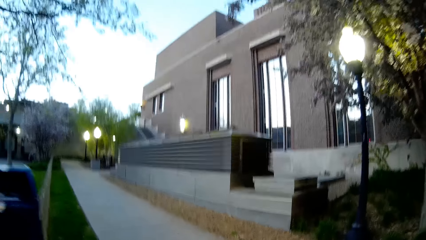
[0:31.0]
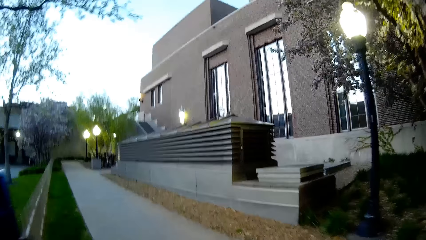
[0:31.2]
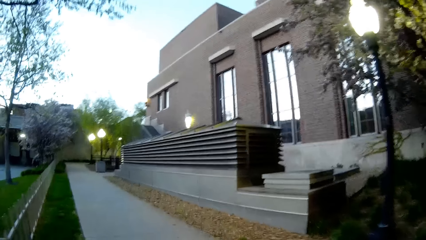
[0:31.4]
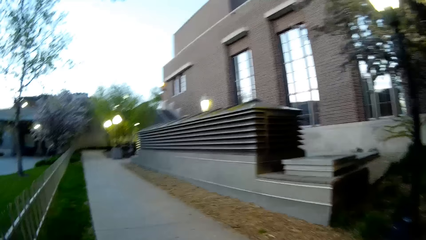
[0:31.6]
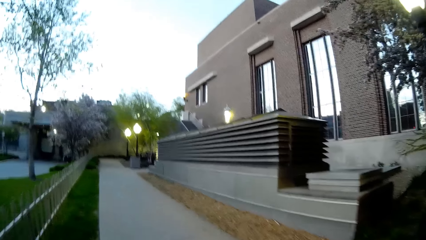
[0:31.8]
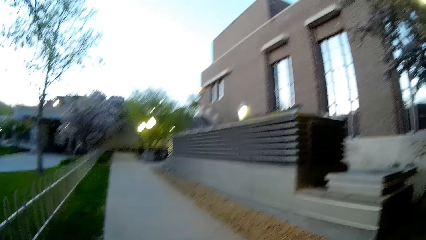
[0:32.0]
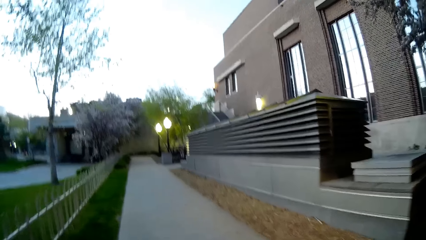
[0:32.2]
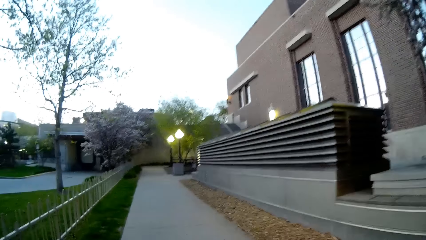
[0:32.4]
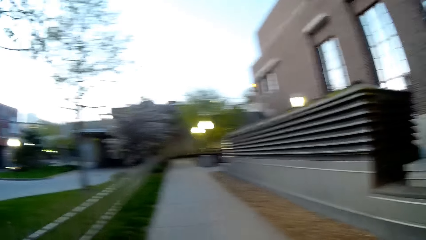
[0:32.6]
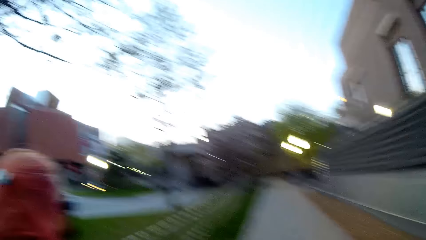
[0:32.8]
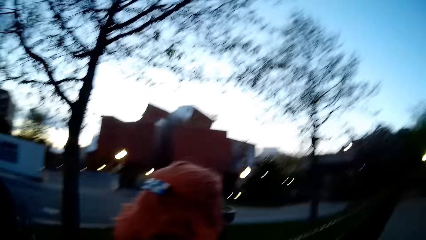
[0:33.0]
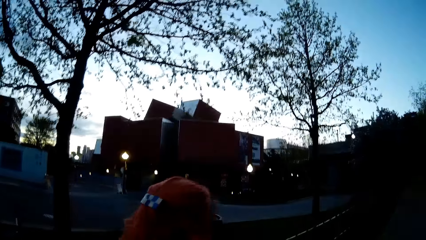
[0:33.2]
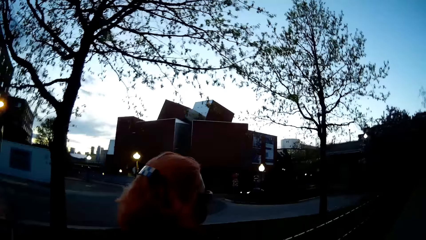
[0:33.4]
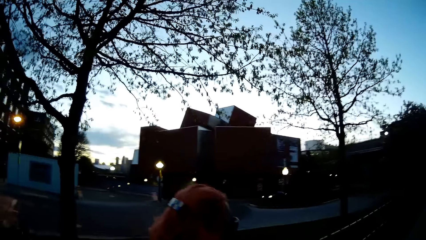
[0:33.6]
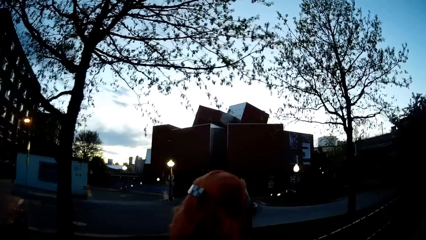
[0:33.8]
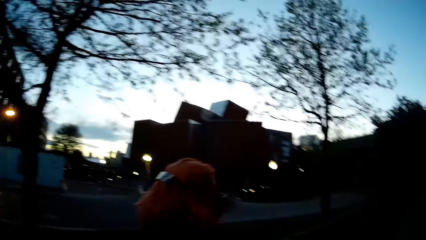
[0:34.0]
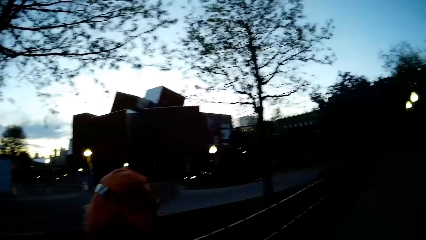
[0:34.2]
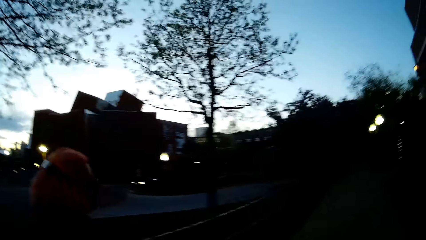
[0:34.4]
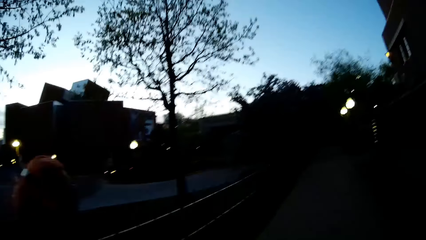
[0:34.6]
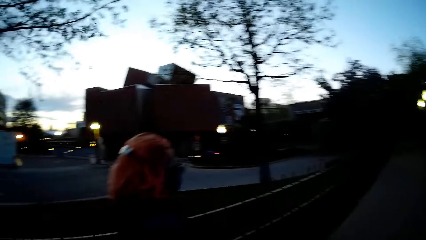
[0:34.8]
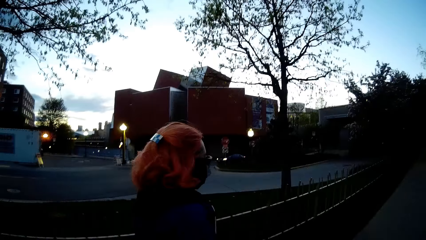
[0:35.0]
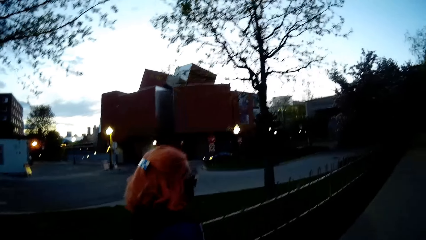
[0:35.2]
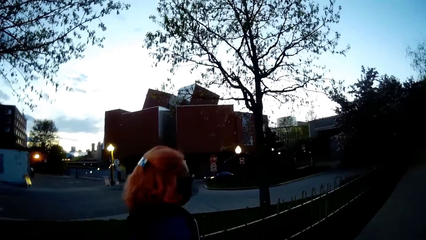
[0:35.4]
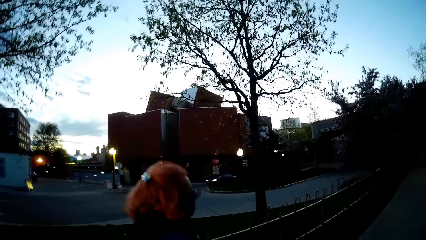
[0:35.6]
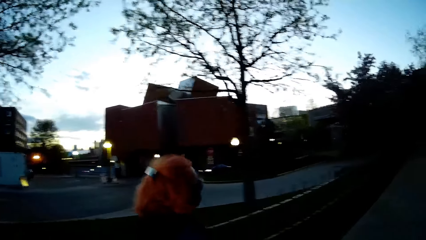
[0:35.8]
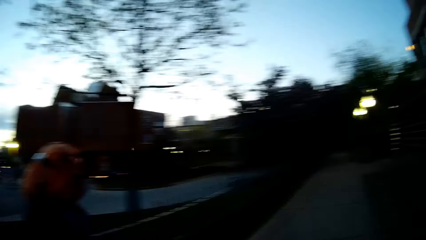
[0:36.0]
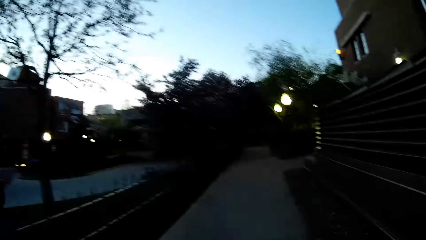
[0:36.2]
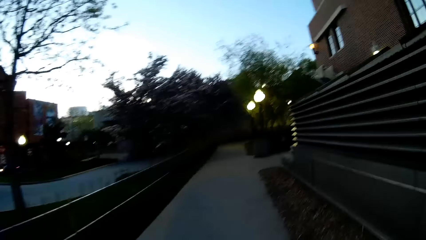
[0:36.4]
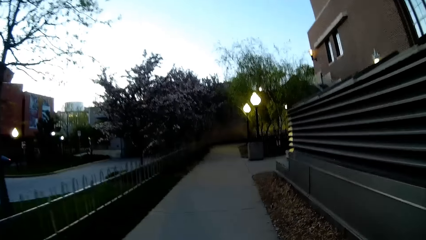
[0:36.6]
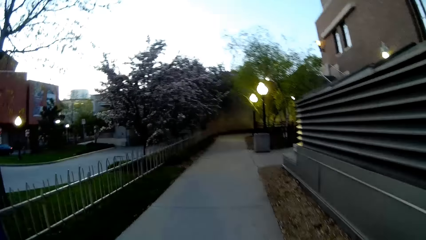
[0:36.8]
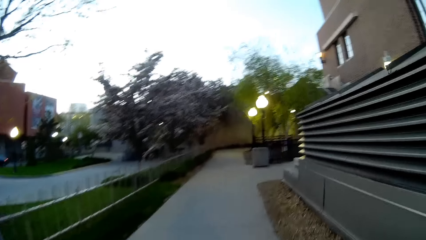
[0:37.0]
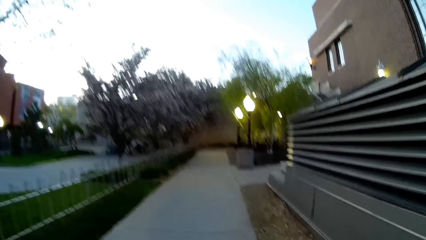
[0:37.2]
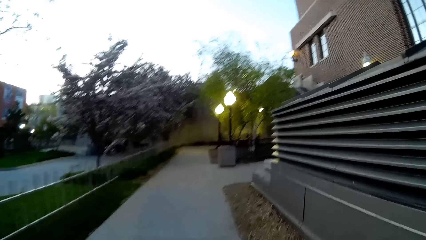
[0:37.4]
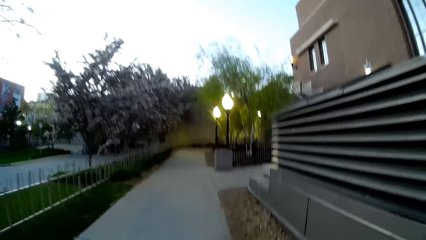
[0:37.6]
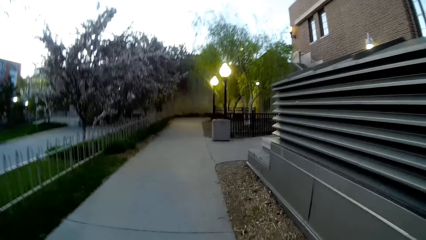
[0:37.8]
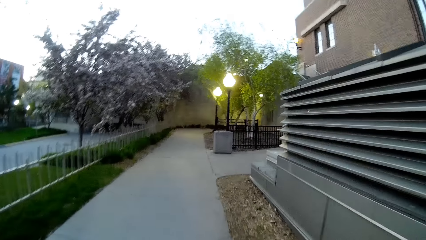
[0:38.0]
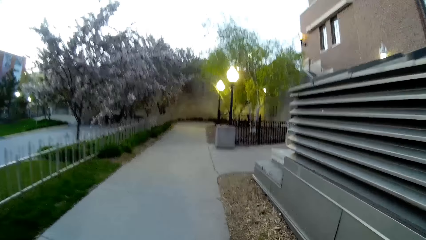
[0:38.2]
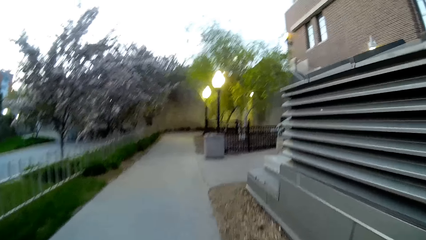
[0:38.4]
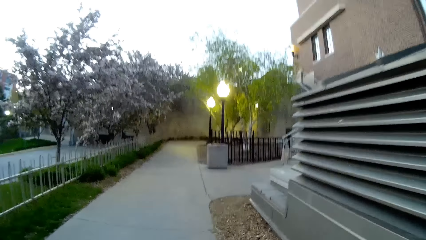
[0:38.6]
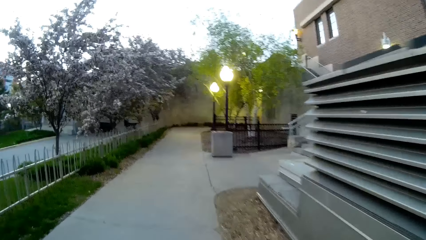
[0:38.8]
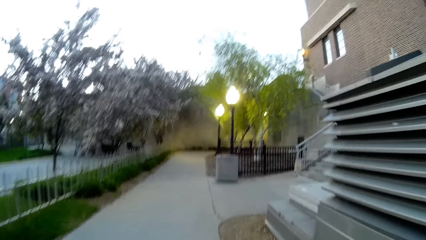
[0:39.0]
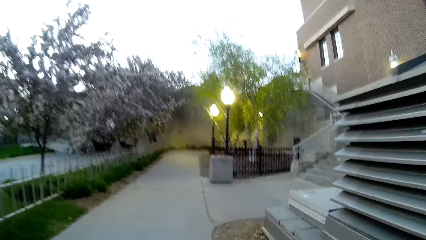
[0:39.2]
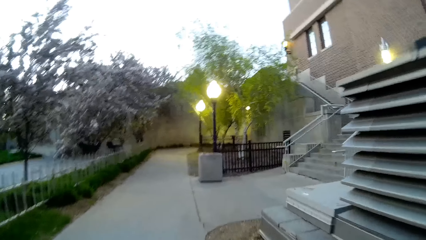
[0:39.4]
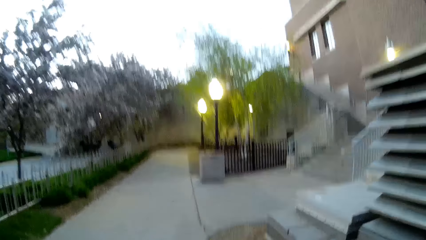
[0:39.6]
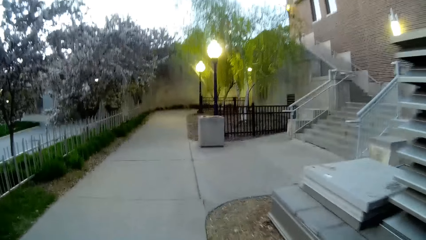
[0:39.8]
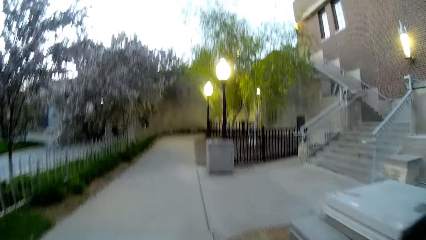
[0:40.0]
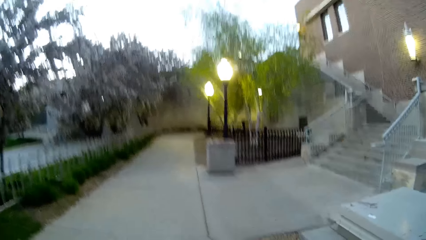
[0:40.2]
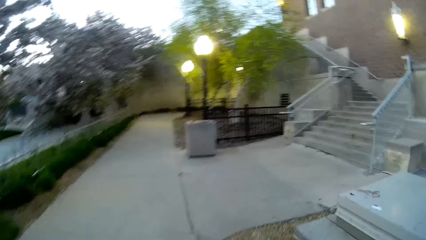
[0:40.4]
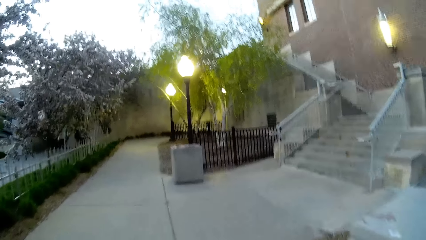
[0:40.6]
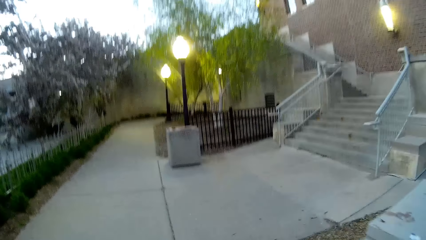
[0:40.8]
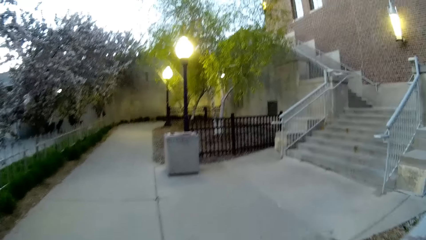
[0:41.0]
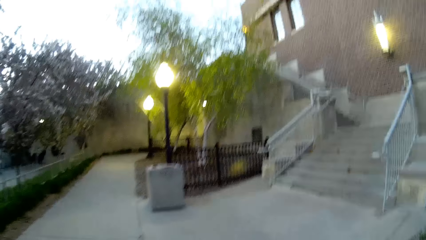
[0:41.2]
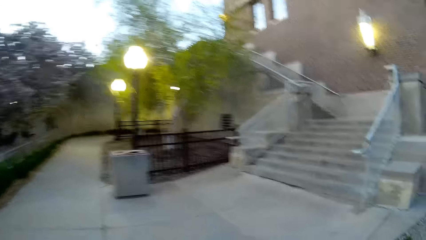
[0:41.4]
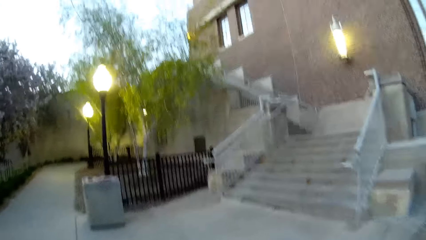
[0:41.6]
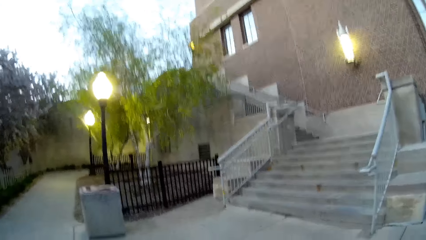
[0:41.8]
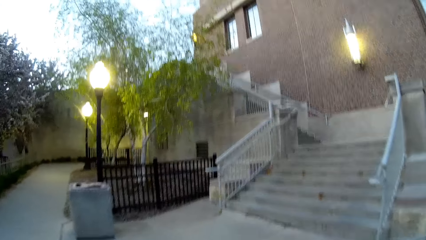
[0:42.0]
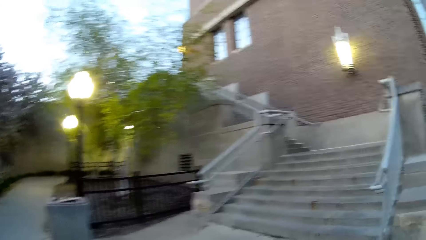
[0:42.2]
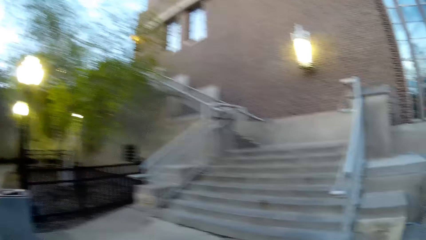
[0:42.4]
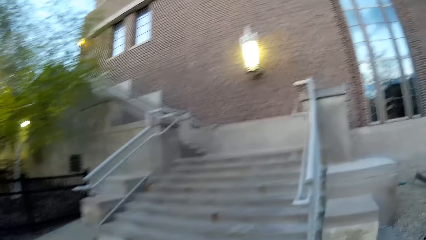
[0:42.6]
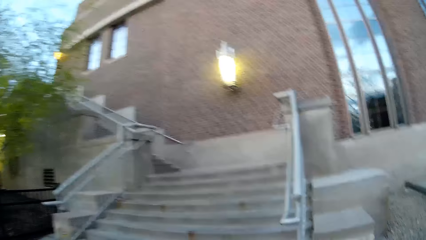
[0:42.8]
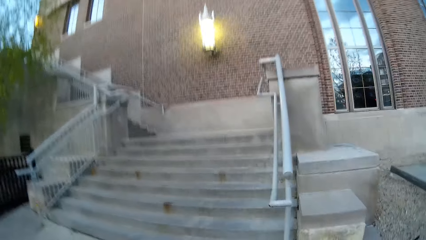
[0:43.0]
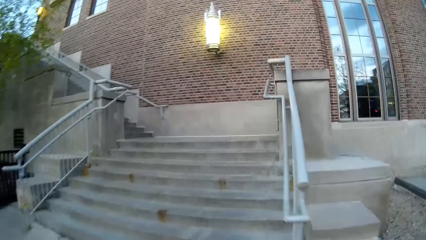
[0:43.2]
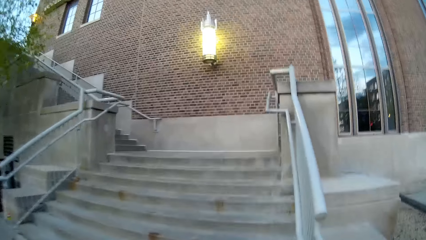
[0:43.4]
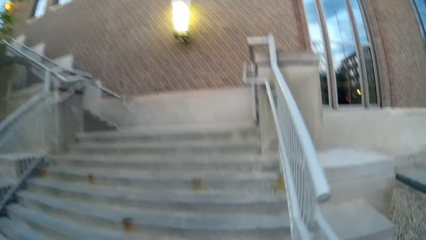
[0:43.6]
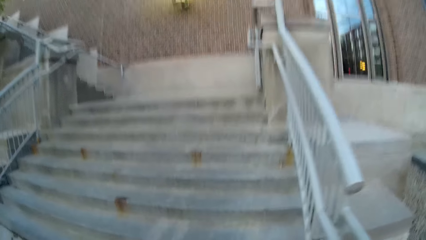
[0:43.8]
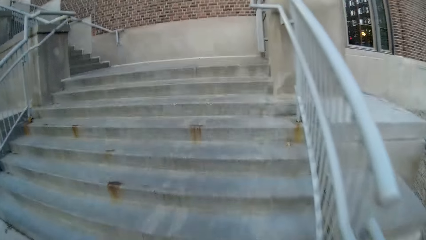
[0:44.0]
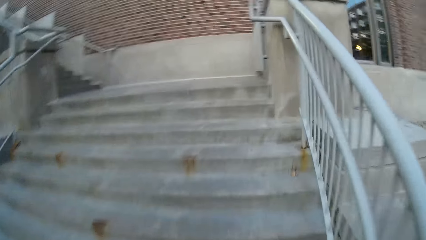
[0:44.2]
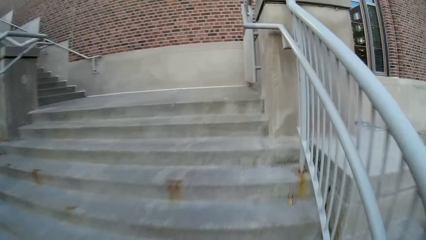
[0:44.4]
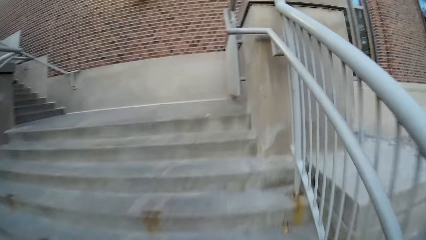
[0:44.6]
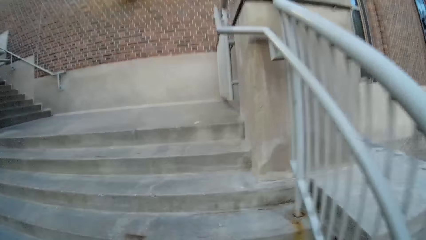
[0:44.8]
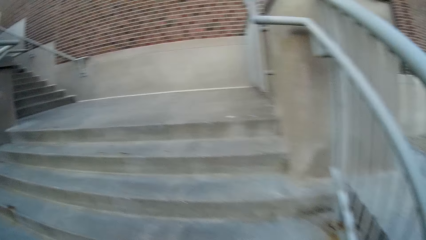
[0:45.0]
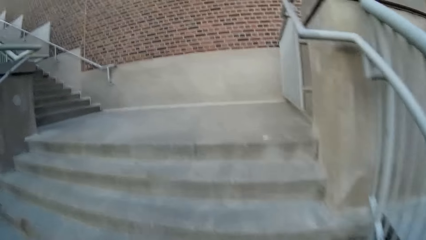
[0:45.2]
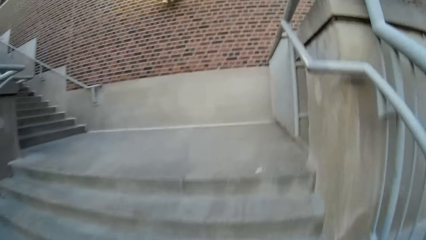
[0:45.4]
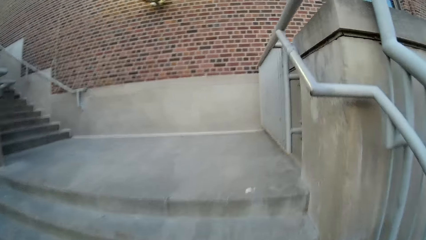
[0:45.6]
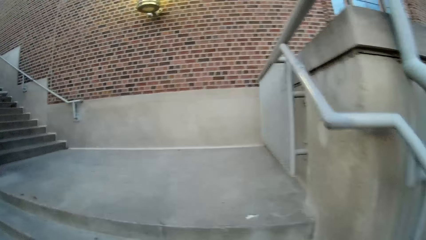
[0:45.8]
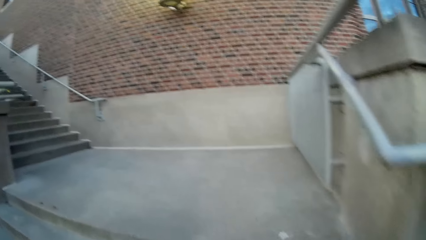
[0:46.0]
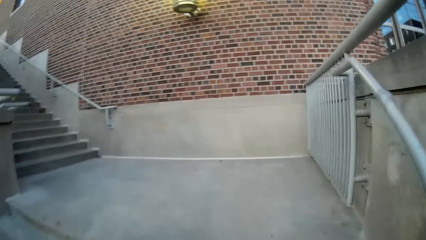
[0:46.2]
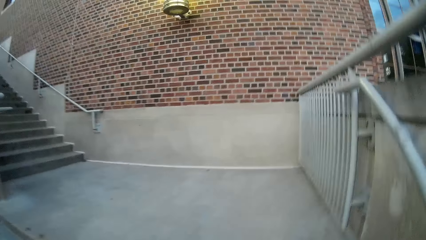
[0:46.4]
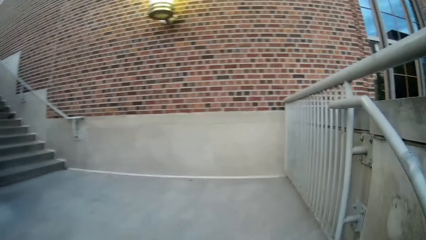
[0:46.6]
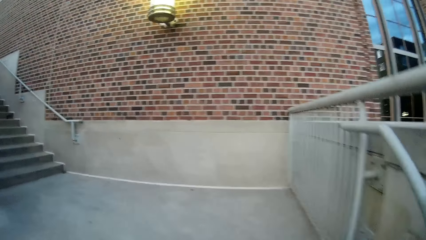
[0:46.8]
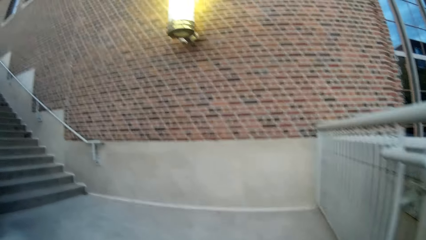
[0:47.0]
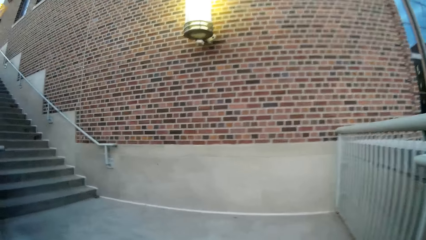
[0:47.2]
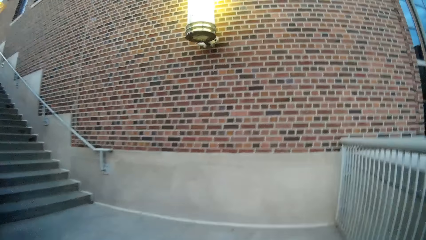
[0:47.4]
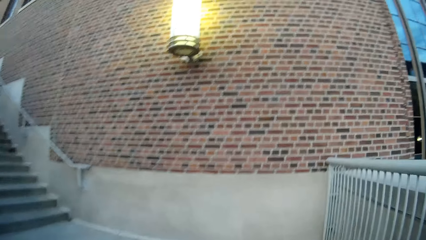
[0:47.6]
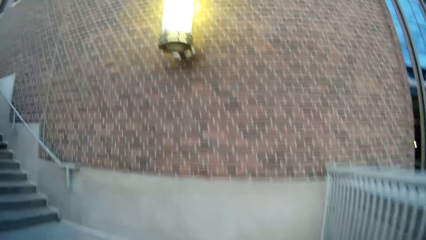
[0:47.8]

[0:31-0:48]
The camera wearer turns left. They walk and look around. They walk and turn right. They climb the staircase.
